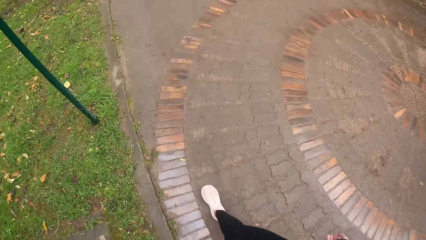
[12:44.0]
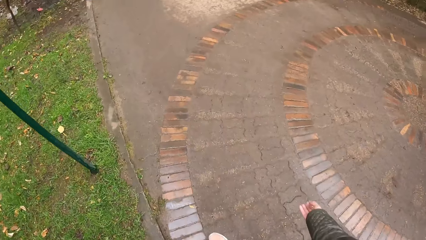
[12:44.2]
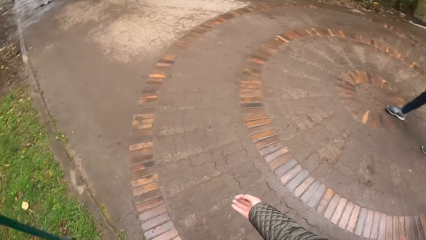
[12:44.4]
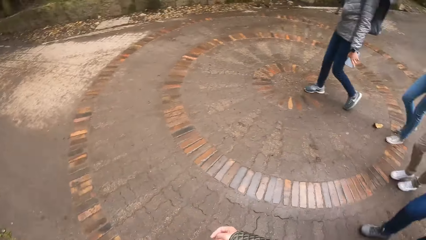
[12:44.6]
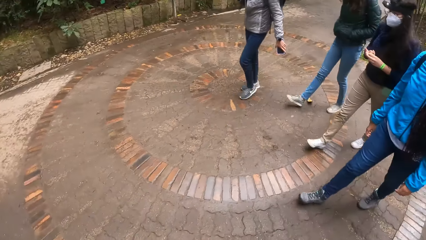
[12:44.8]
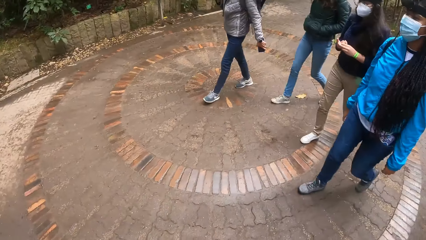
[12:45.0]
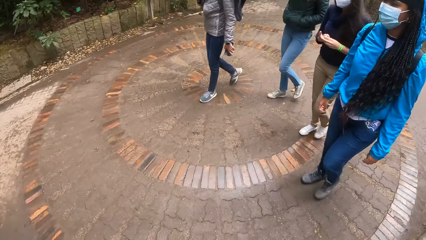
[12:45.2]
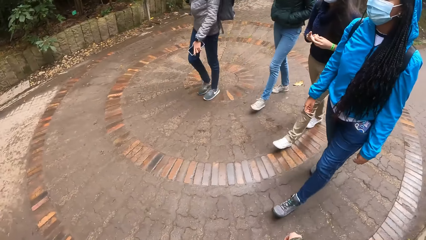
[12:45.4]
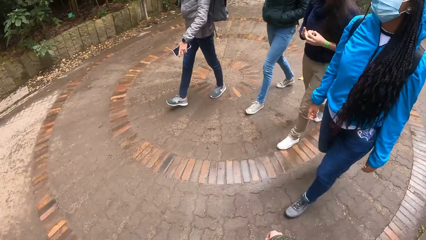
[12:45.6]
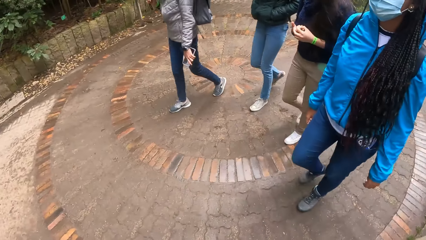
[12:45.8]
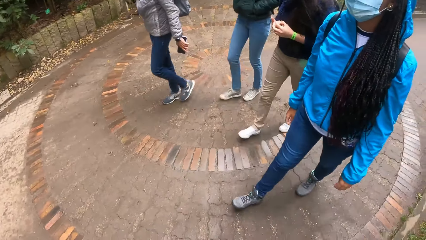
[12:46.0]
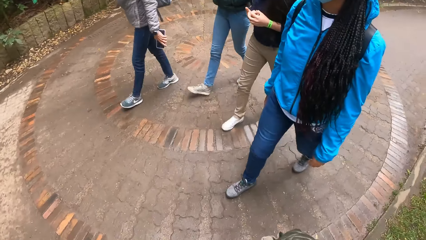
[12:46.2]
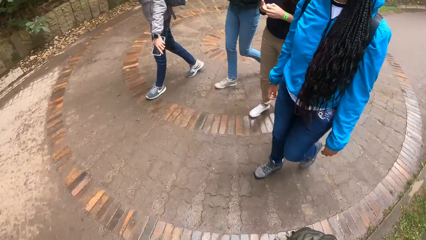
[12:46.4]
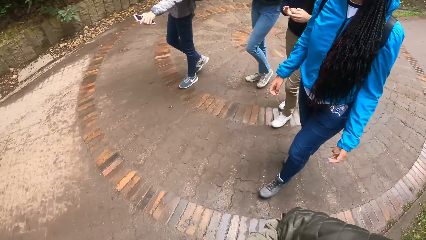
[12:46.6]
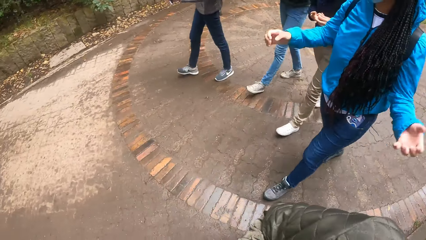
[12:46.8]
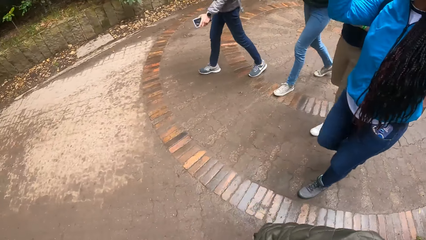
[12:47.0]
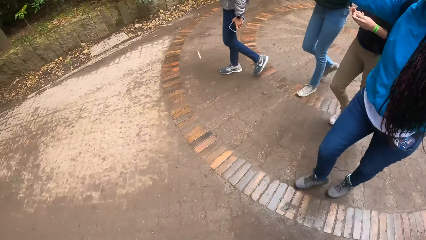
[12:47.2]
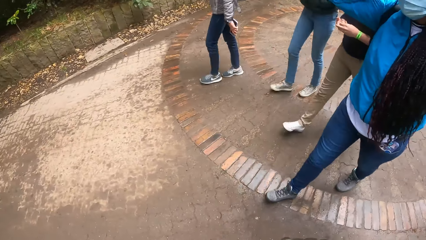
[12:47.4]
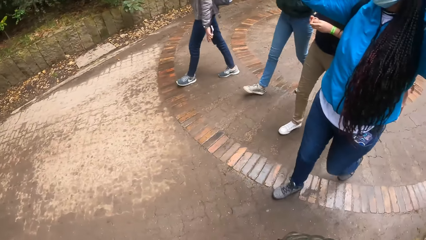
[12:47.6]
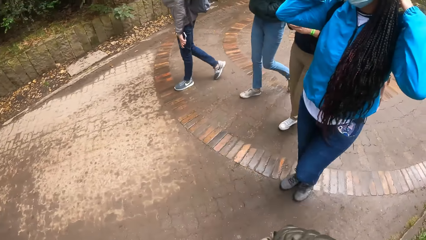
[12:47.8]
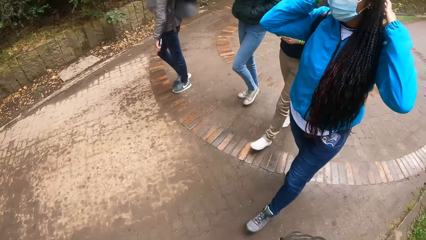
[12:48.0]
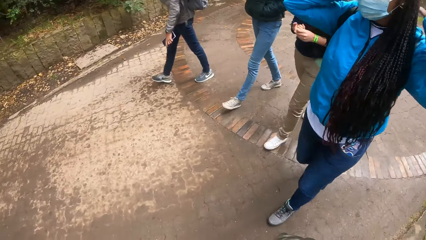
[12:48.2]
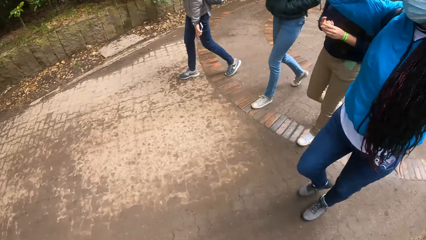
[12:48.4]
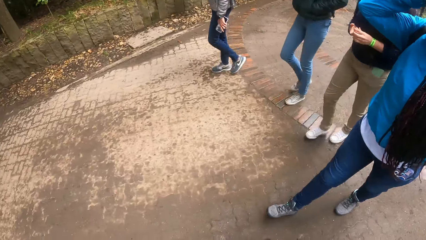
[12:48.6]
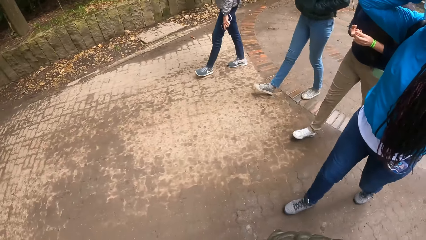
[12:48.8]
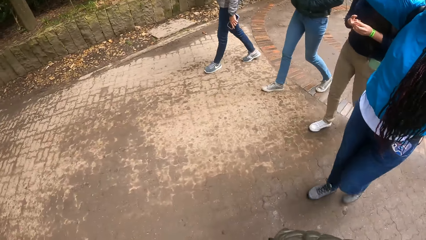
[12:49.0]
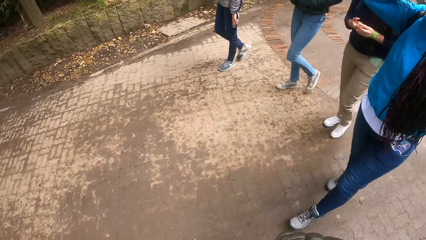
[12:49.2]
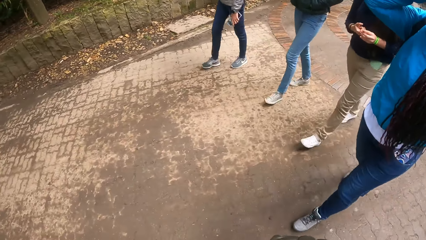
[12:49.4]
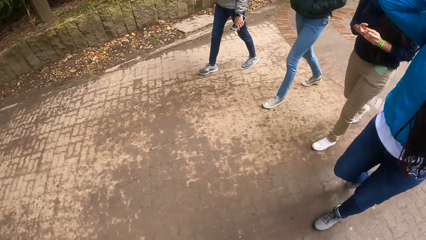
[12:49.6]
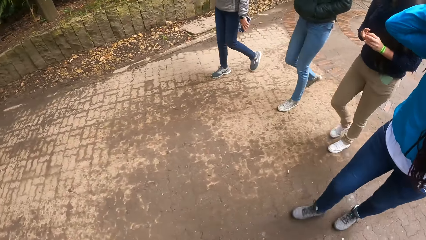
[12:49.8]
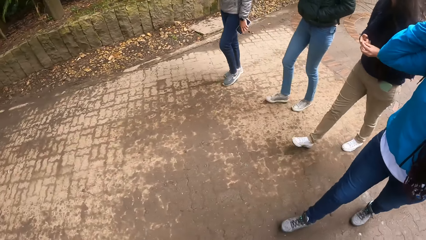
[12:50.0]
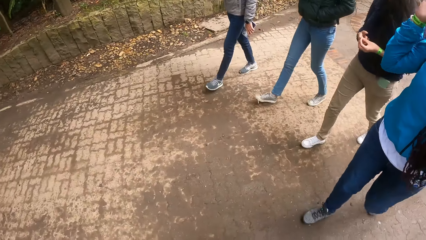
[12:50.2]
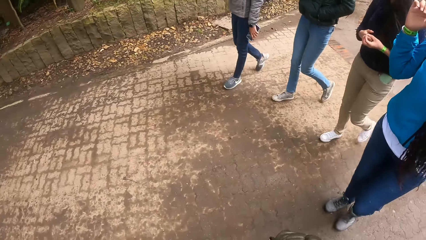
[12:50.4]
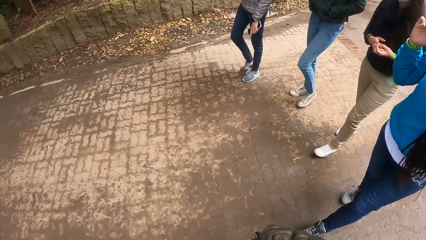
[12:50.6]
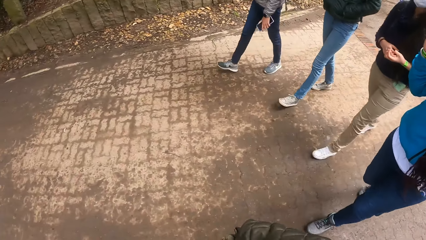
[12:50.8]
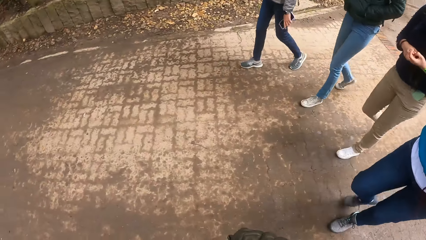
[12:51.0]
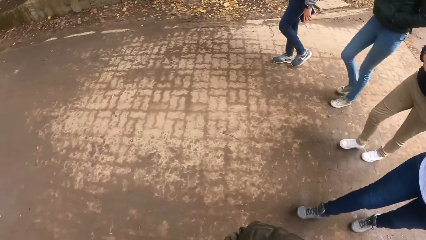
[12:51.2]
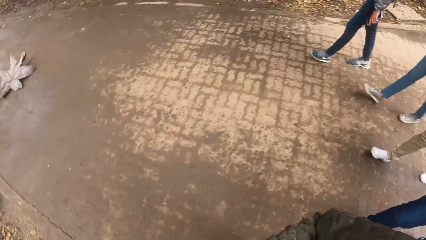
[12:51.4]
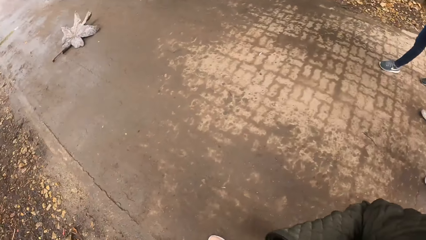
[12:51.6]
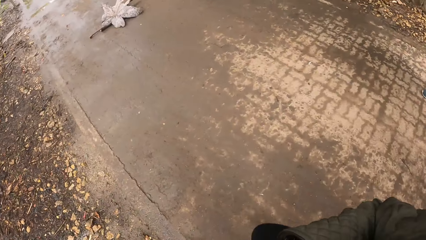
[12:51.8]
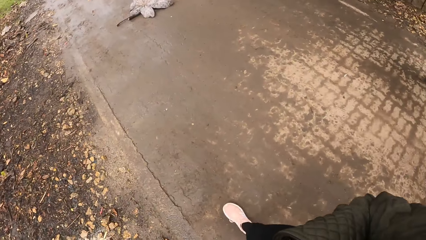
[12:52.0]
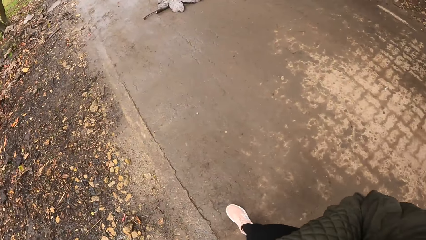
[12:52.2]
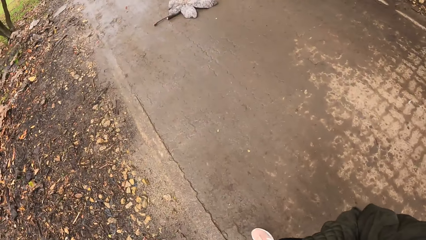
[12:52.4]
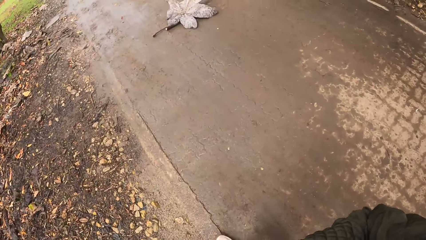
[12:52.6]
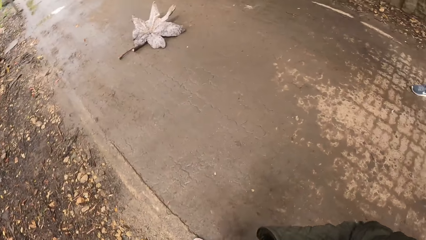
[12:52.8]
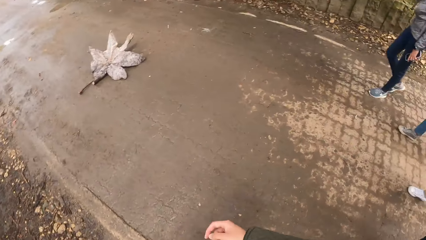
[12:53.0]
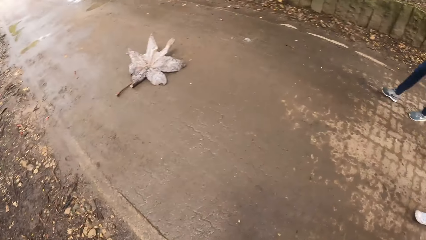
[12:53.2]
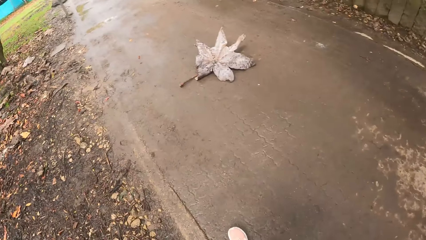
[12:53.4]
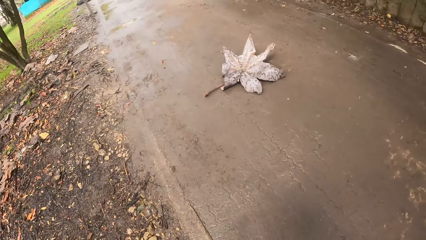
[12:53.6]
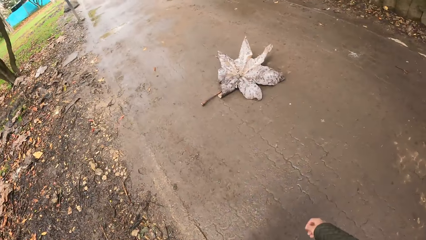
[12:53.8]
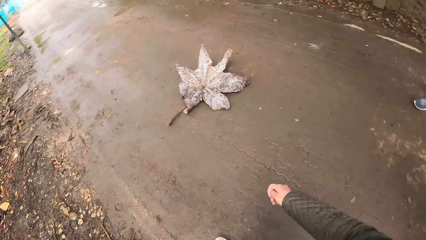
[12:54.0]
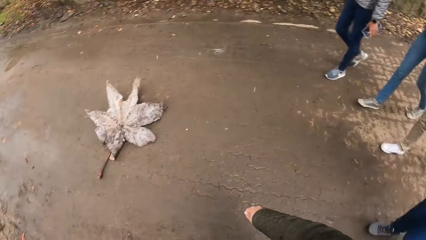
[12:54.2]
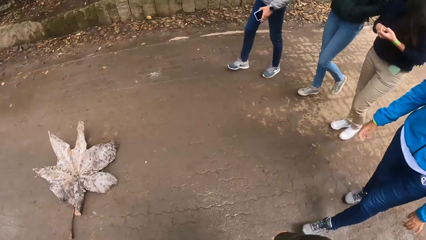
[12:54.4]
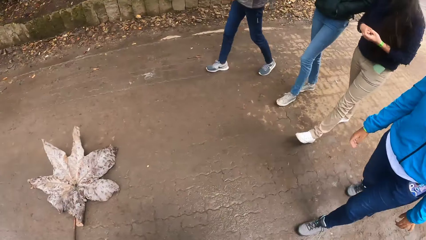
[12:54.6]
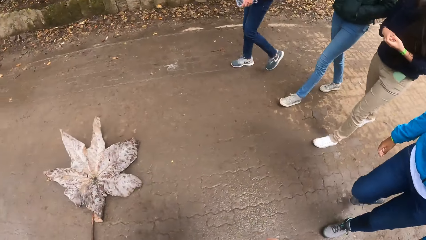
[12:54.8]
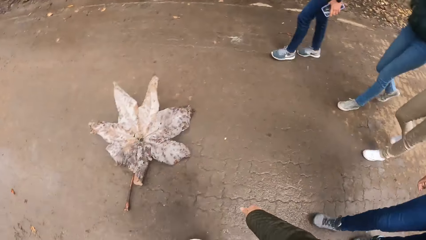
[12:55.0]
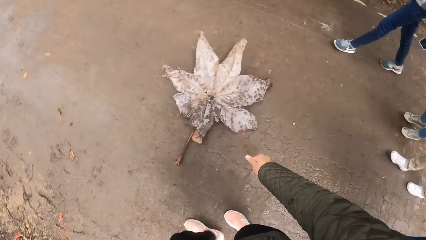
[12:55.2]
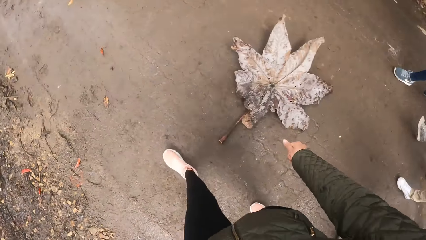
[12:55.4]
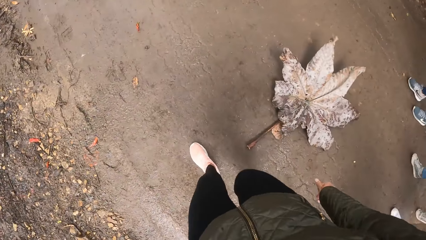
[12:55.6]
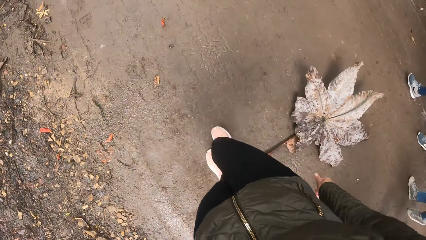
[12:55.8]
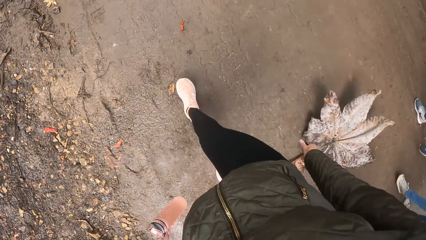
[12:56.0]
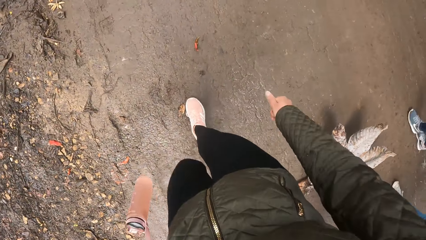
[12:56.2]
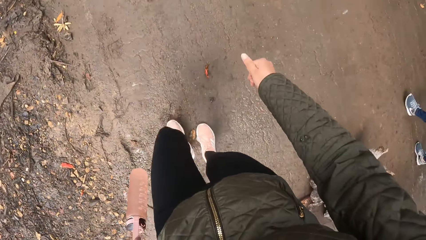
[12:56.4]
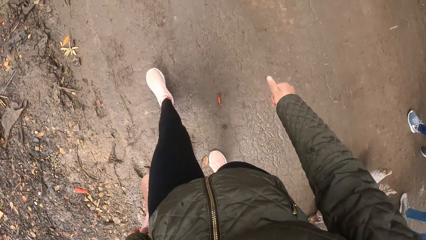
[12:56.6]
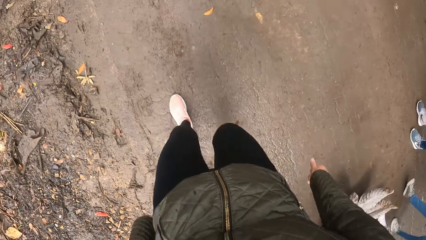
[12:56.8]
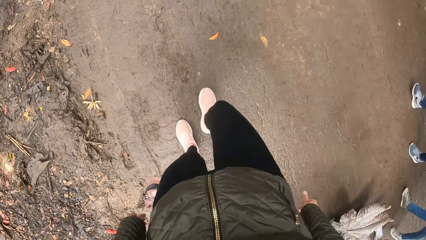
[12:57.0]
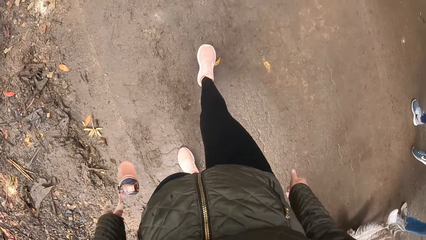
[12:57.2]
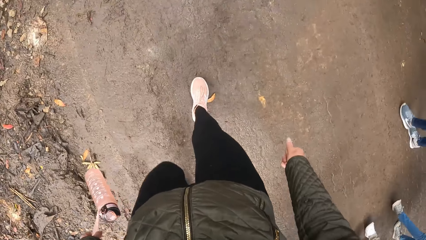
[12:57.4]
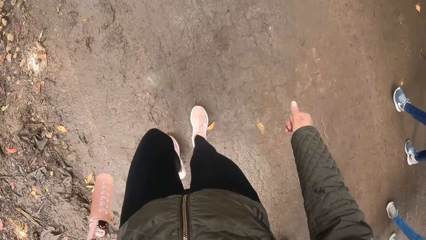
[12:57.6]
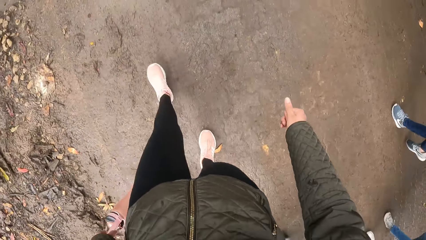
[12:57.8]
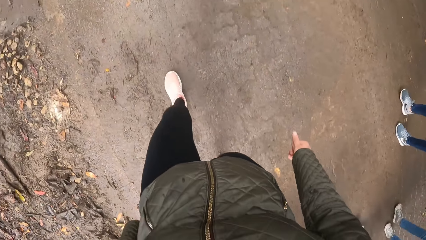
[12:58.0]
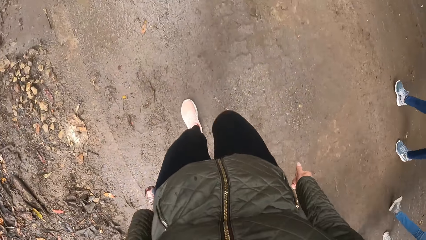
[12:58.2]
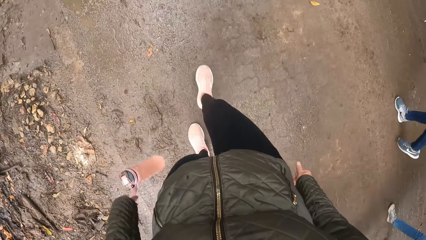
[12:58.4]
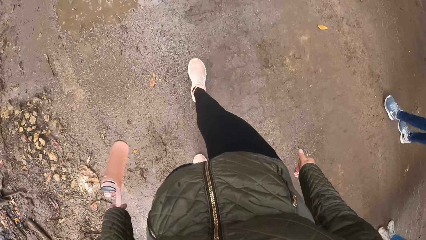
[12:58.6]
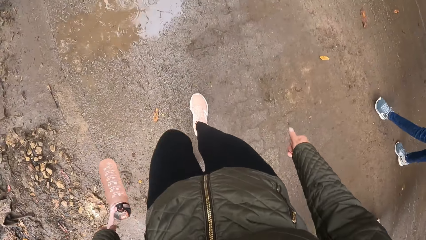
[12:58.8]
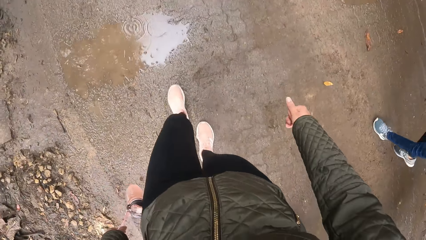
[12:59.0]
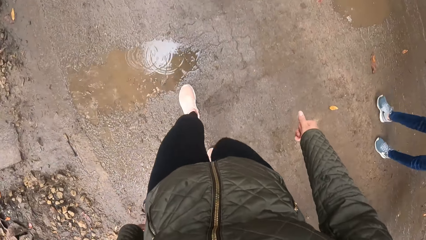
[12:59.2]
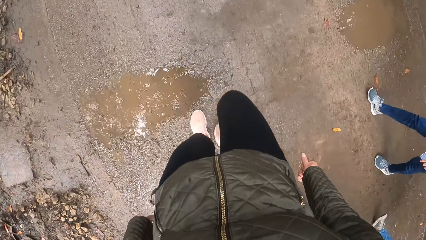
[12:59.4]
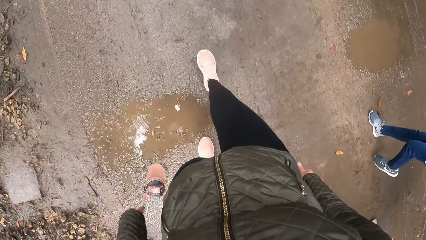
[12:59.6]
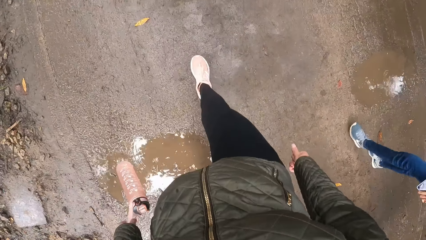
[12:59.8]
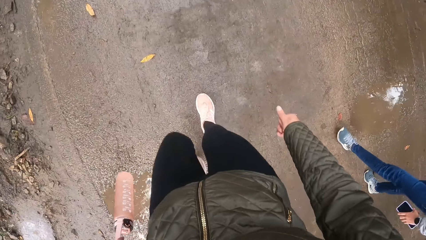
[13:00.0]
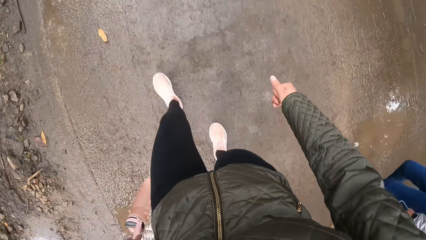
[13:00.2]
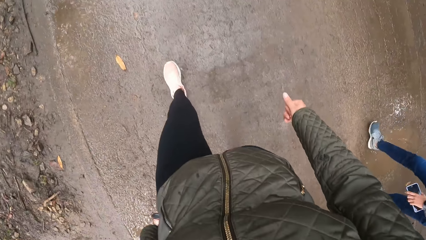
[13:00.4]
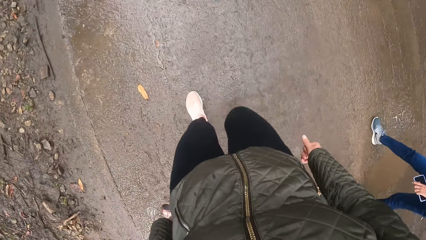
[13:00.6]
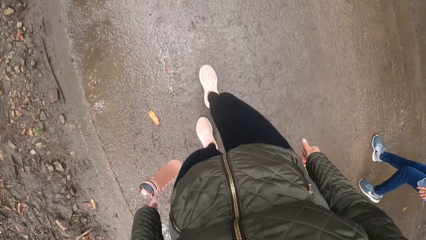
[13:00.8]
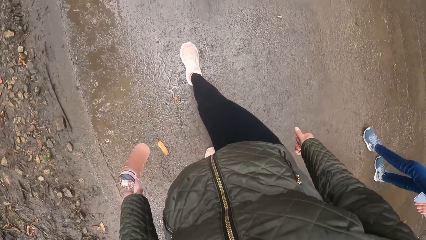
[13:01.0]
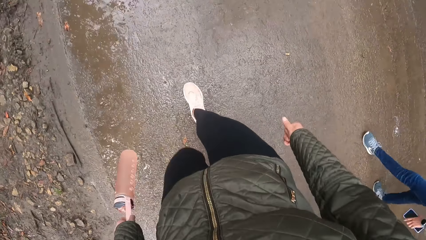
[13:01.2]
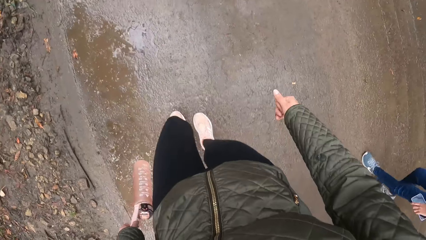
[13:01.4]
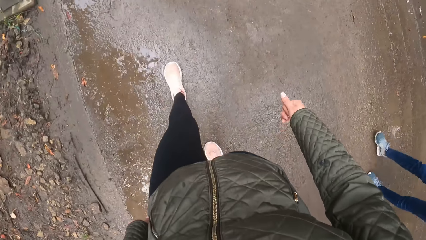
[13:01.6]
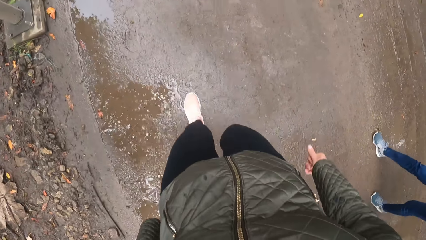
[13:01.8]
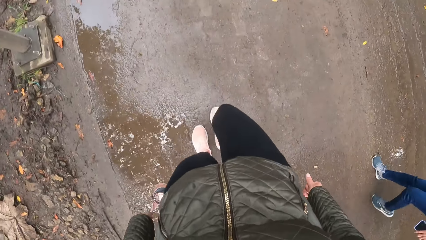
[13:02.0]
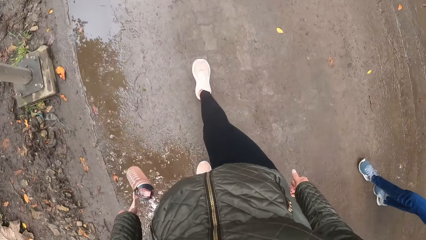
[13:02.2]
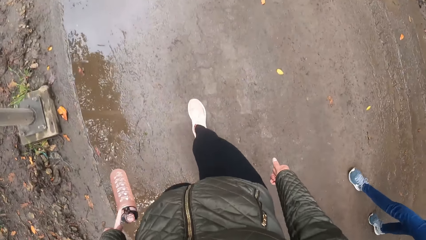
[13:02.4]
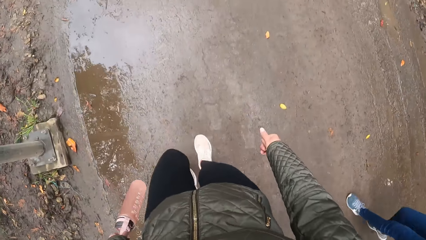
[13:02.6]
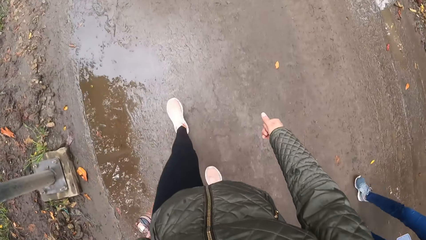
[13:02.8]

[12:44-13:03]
The woman adjusts her hair with her hands. The camera wearer and the group of people walk through the path.
